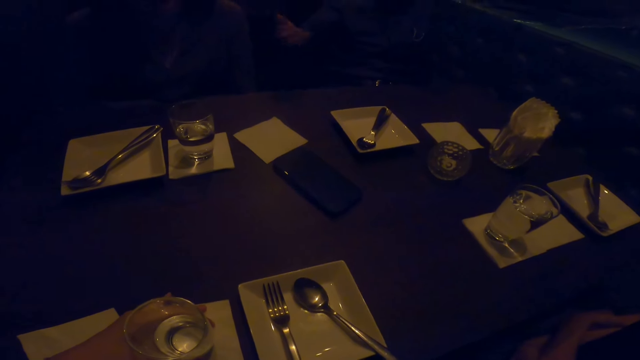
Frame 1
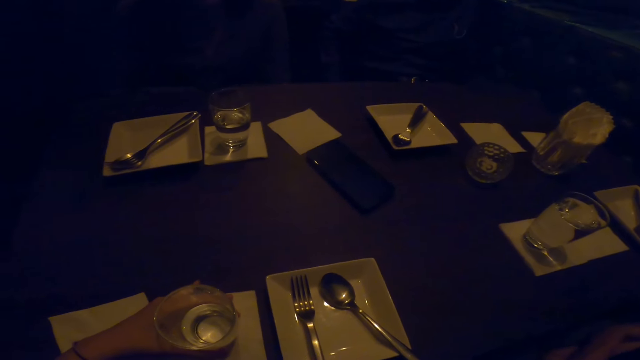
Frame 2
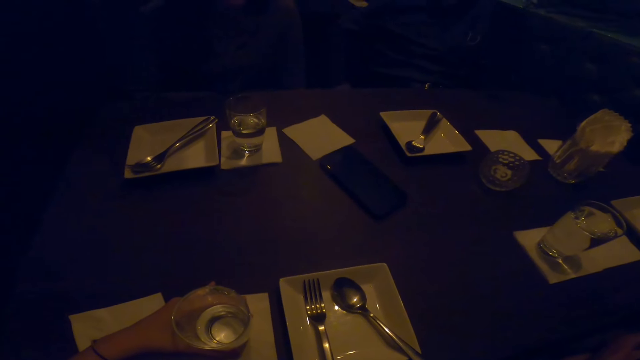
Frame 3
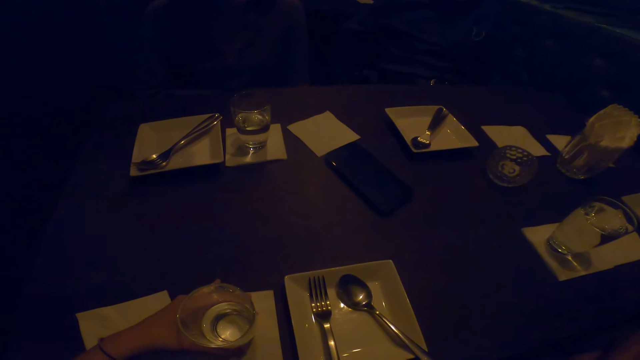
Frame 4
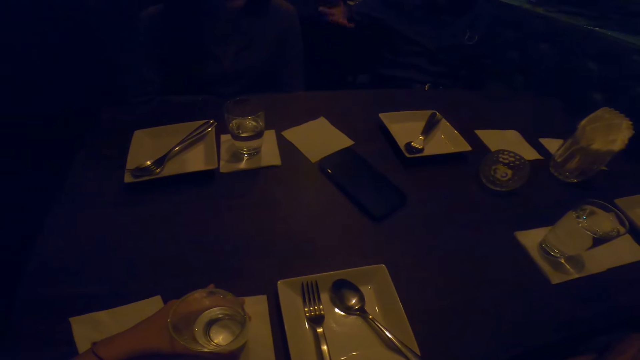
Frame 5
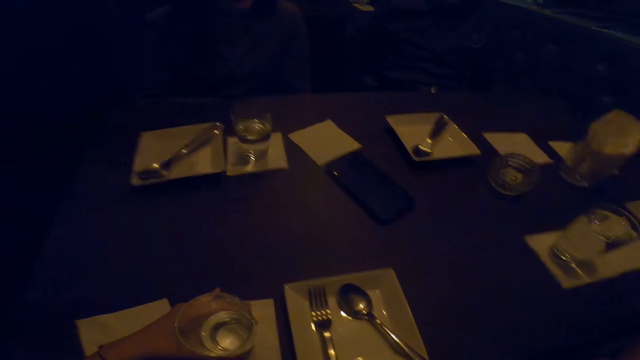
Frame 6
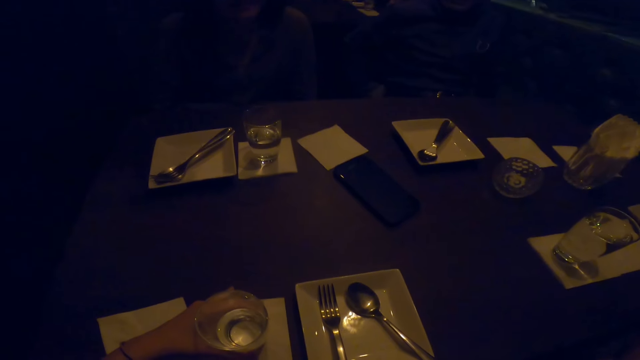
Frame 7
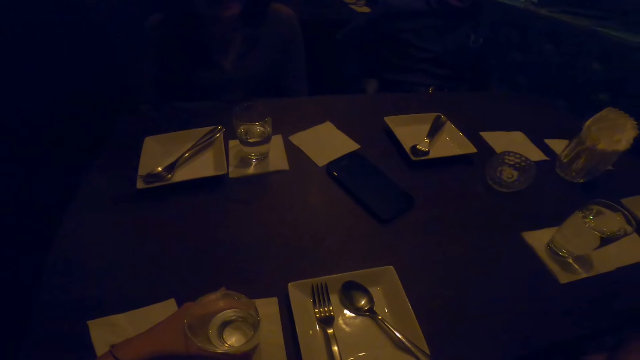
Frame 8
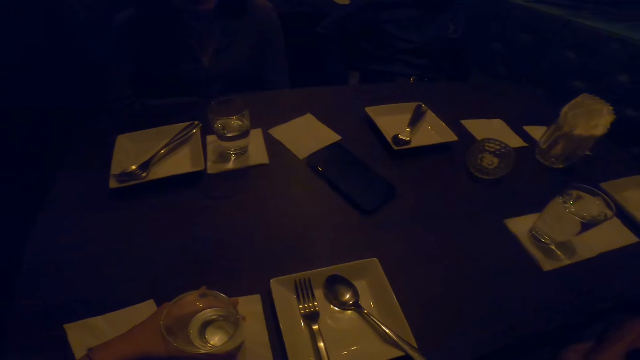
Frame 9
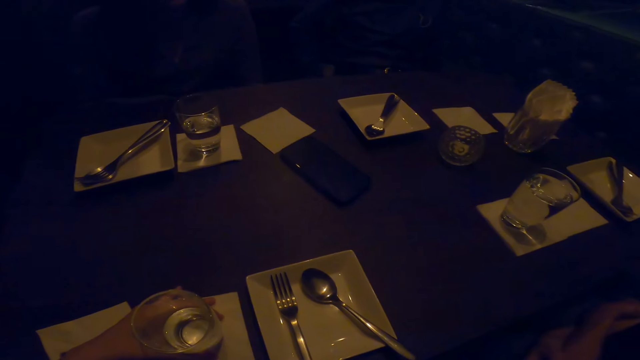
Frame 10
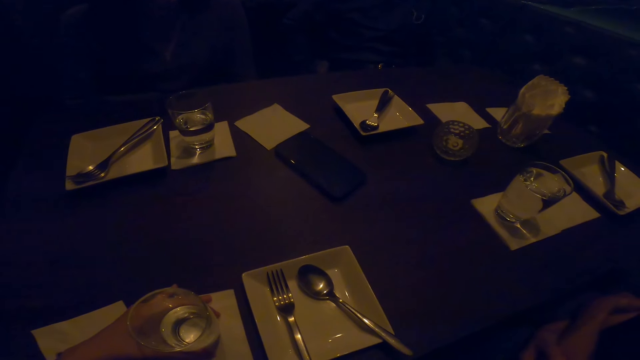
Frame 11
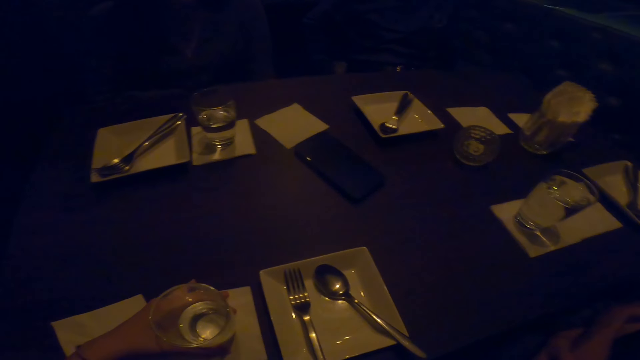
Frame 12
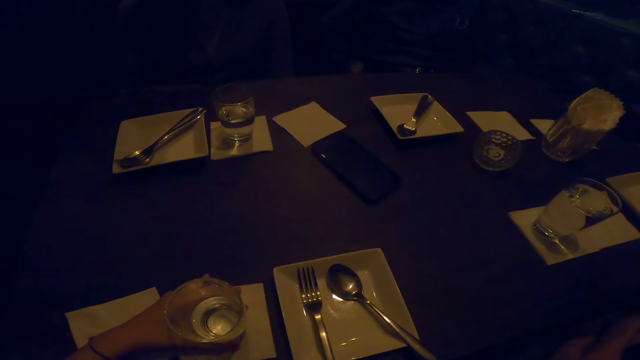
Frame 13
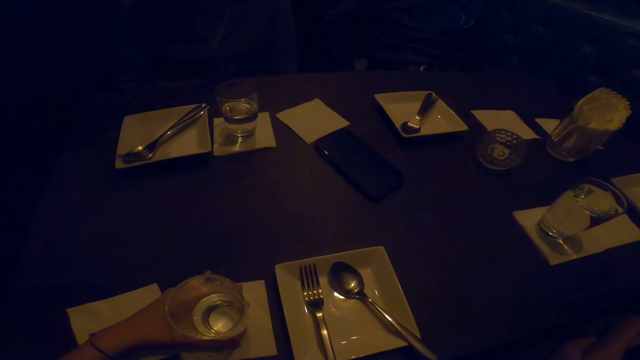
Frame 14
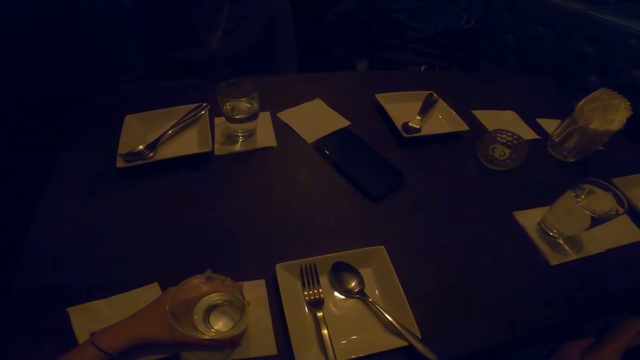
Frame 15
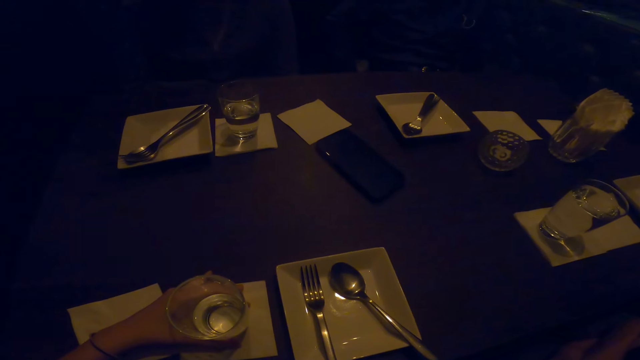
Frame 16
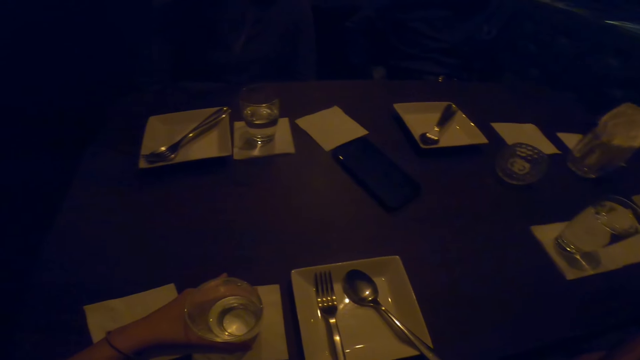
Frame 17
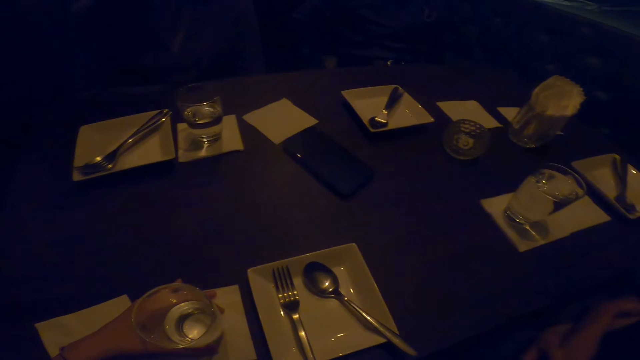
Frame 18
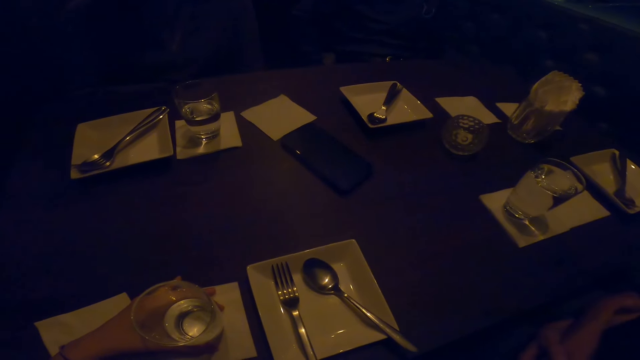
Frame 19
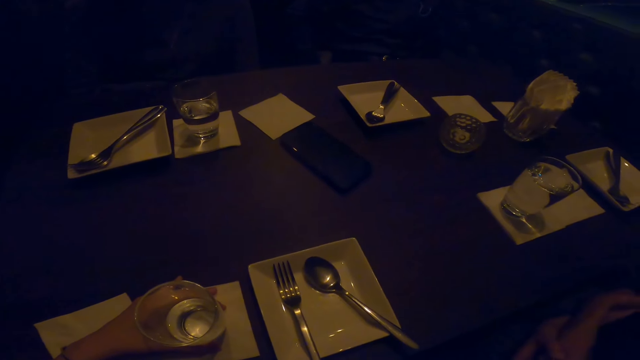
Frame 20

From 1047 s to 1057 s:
A person interacts while moving hands. The camera wearer stares around.

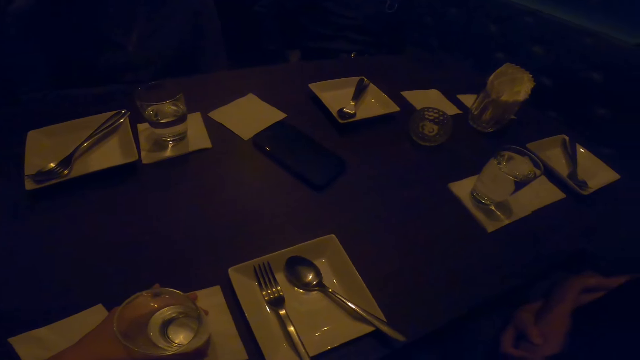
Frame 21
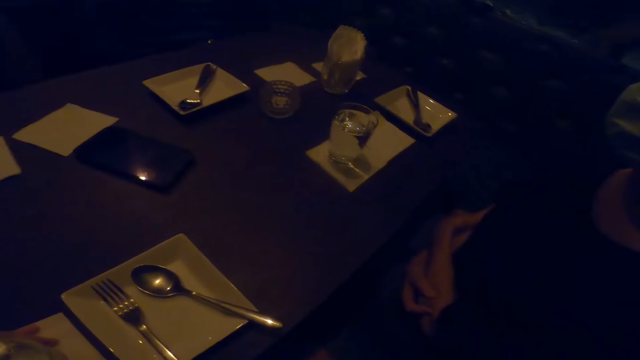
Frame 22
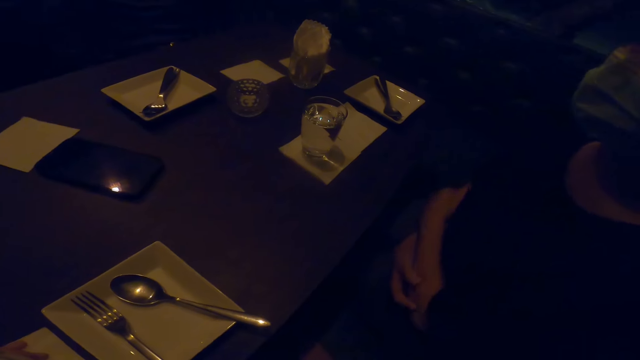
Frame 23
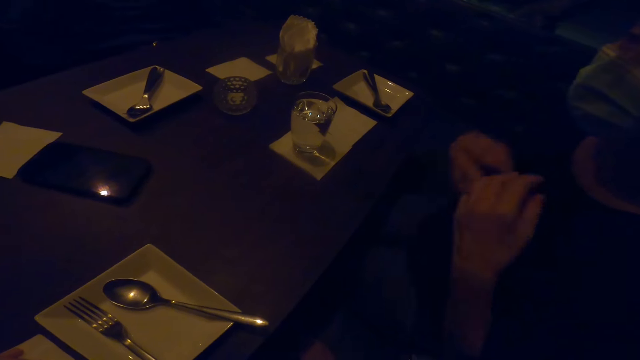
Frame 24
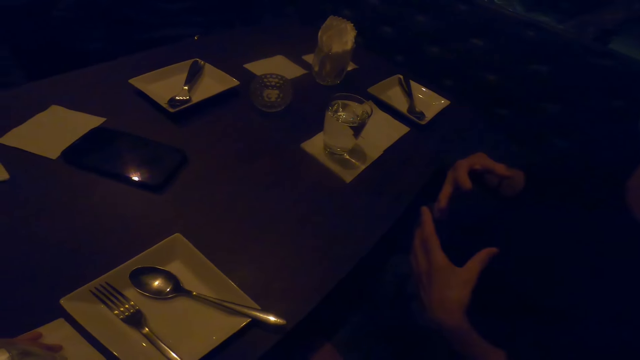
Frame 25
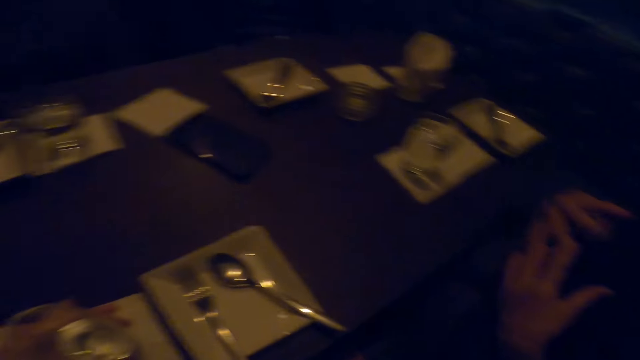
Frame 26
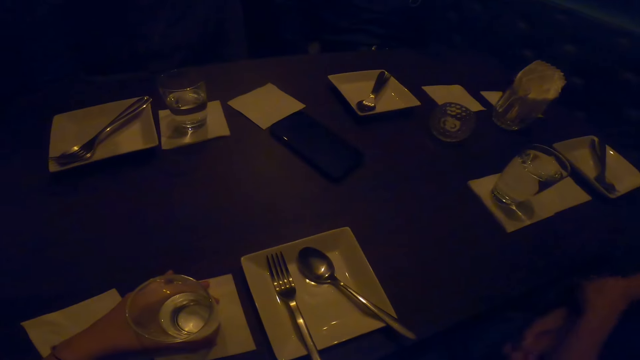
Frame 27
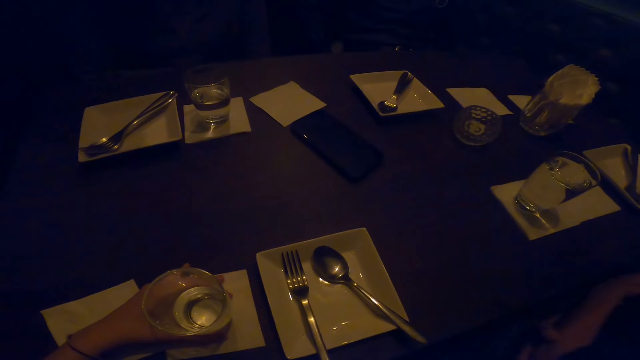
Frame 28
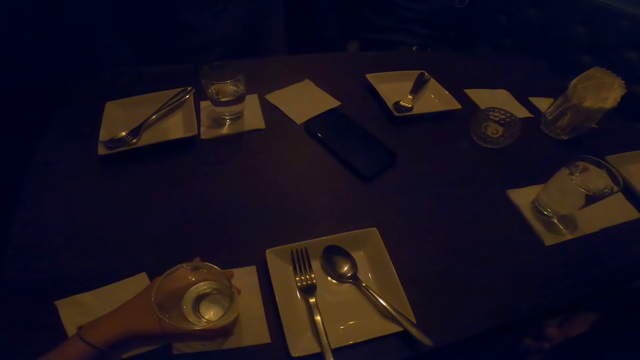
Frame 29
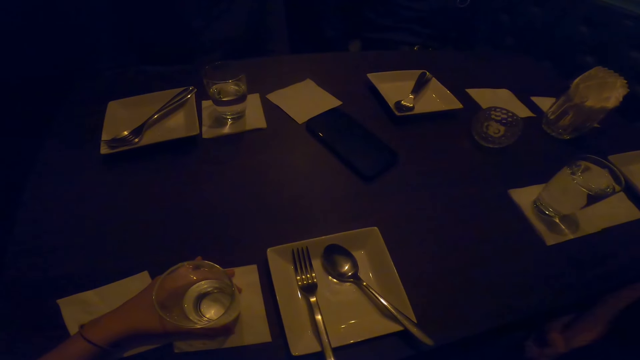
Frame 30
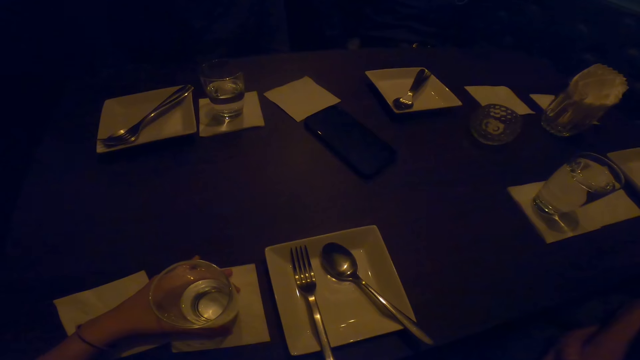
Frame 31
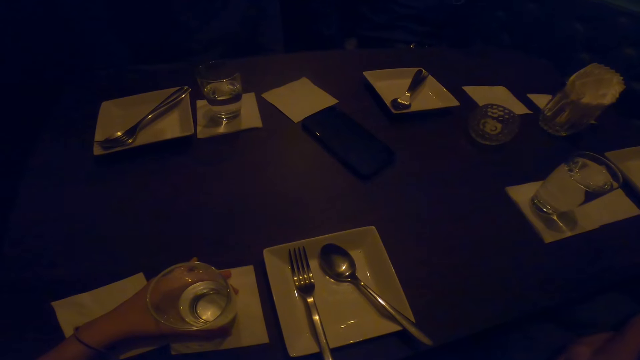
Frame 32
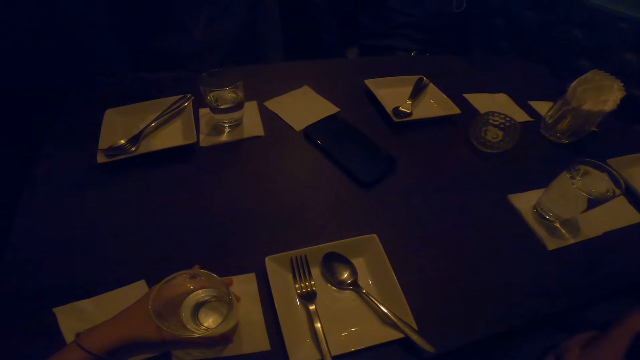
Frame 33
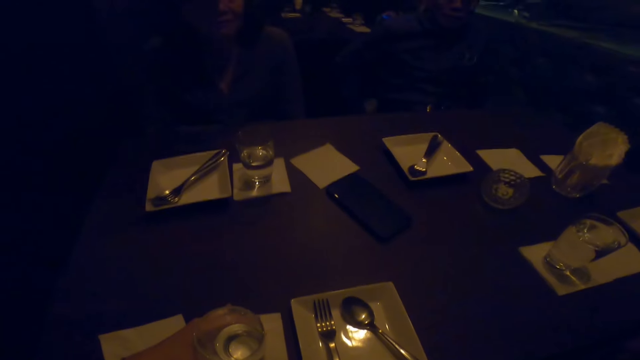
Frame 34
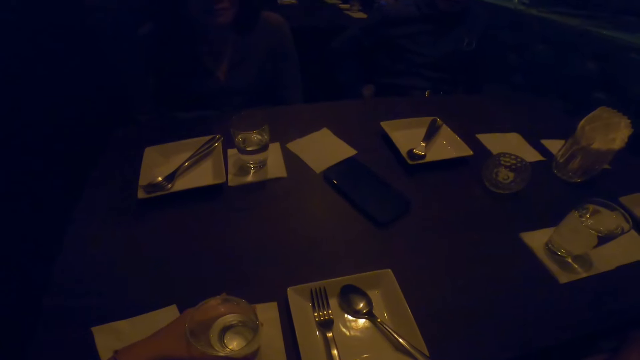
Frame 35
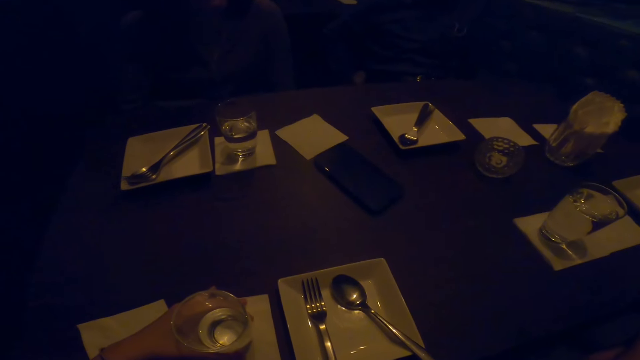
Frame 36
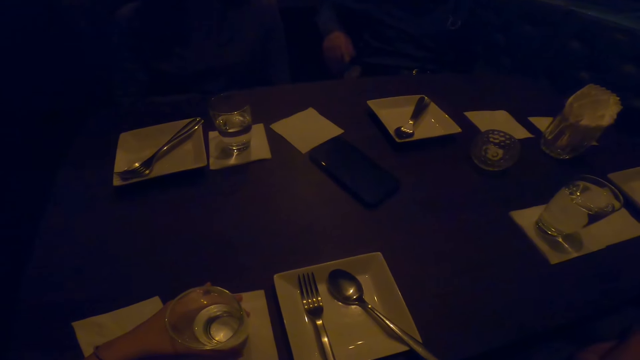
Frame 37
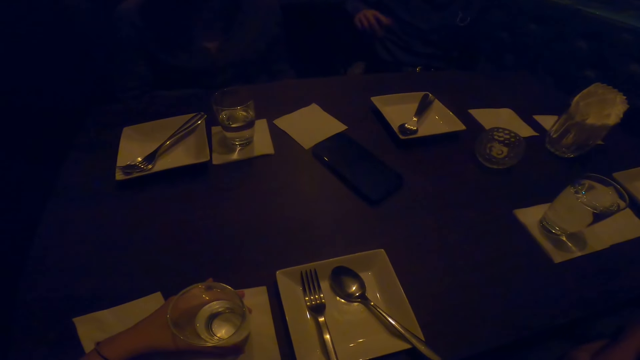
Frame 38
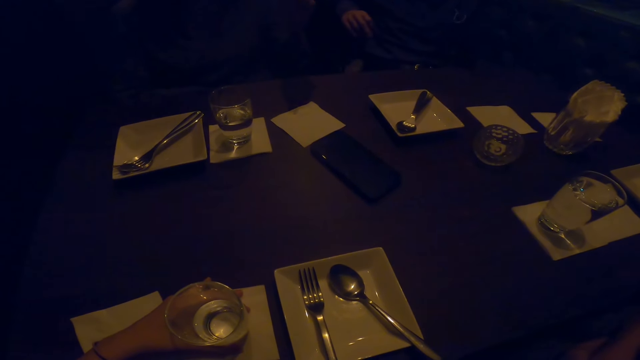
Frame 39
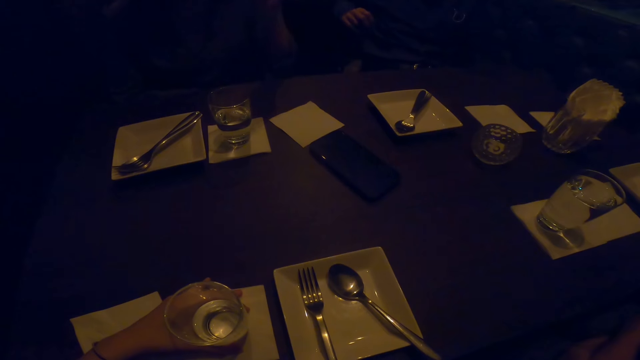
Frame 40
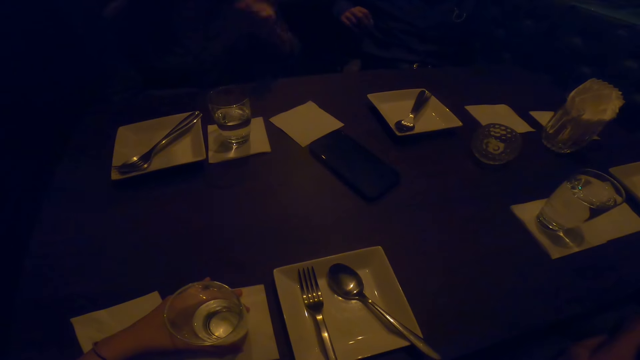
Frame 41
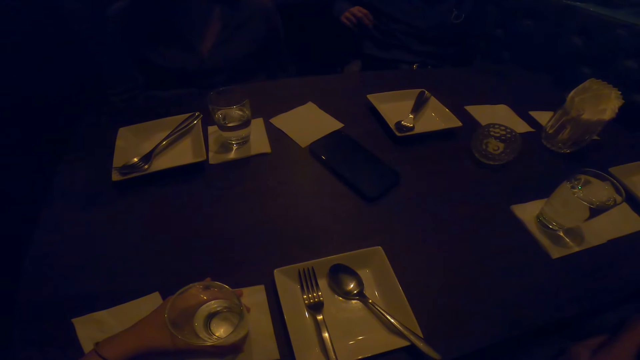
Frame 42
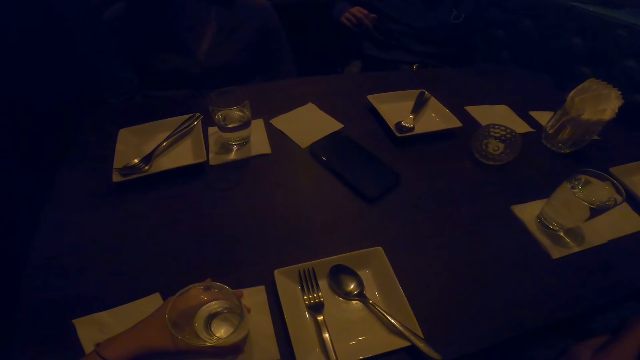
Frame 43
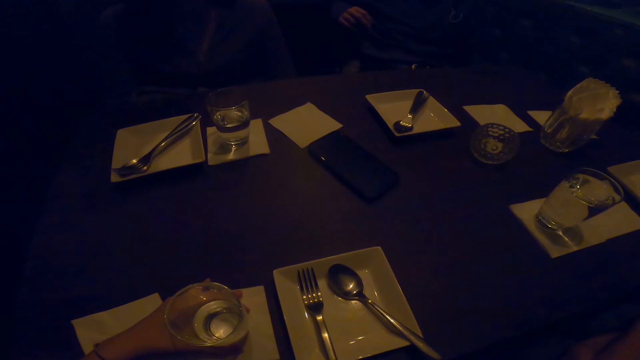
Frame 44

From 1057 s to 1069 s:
A person interacts while moving hands. The camera wearer stares around. Another person interacts while moving hands.
